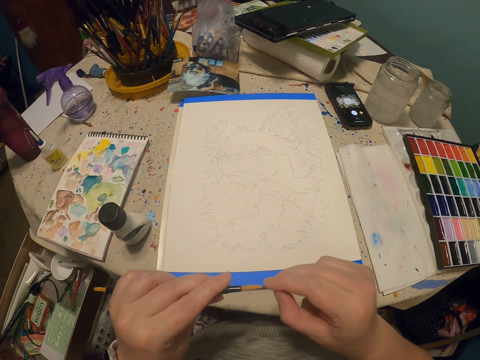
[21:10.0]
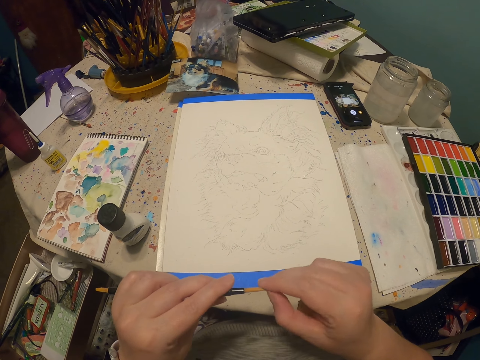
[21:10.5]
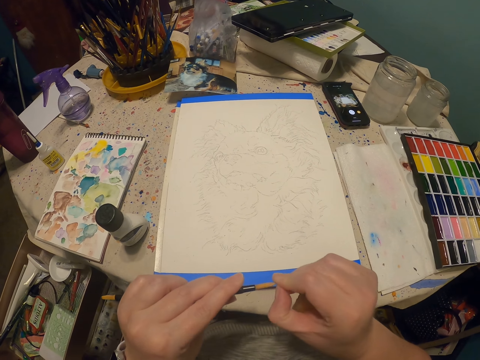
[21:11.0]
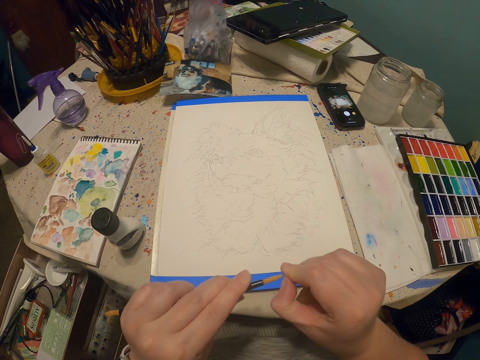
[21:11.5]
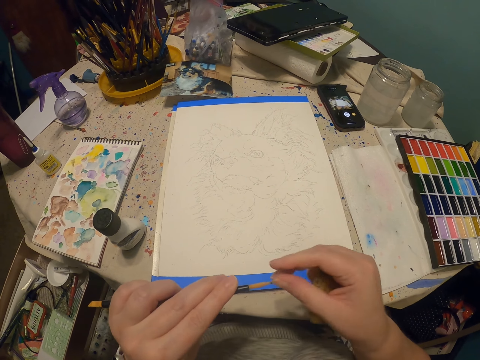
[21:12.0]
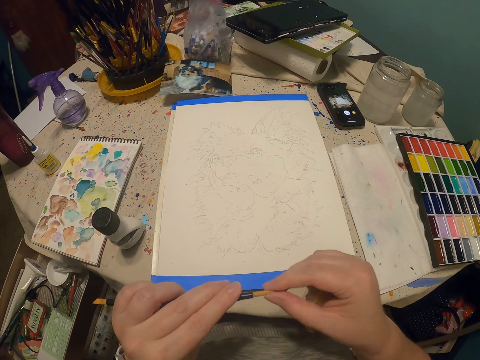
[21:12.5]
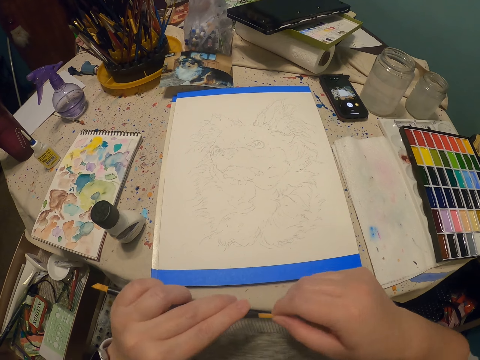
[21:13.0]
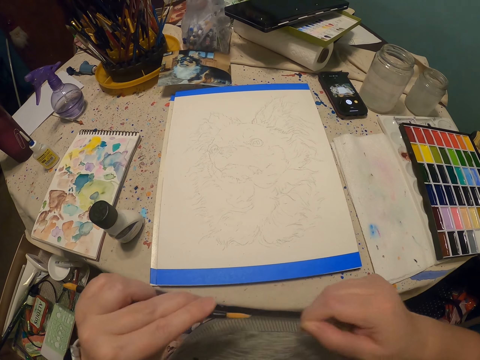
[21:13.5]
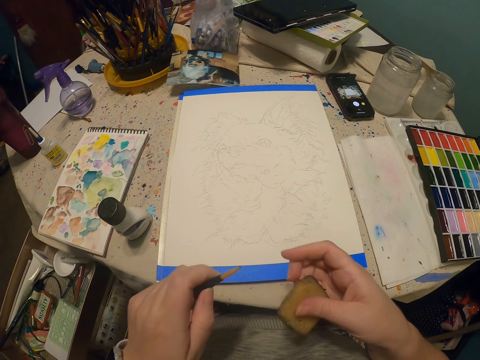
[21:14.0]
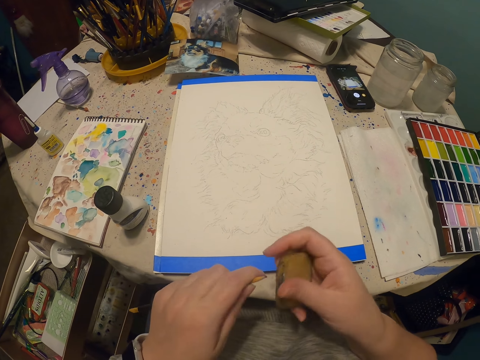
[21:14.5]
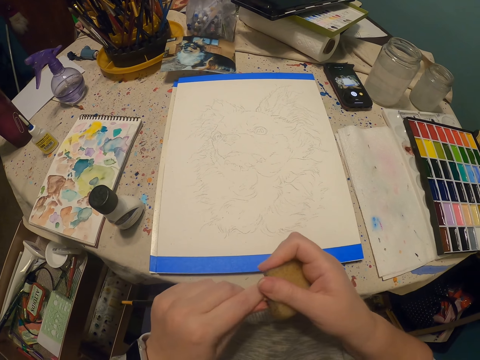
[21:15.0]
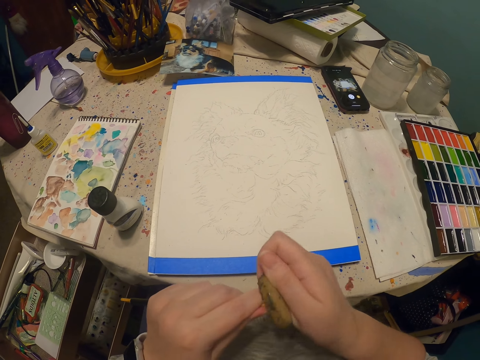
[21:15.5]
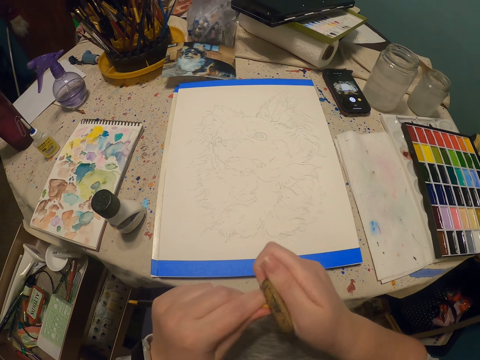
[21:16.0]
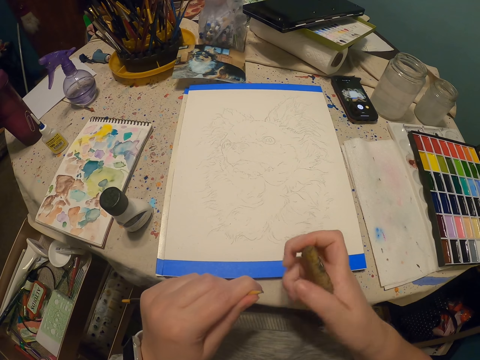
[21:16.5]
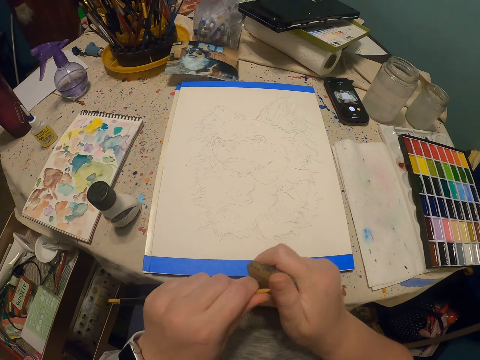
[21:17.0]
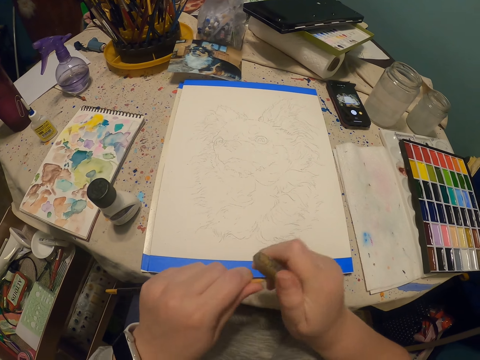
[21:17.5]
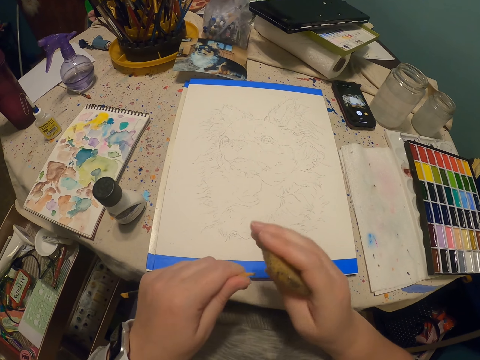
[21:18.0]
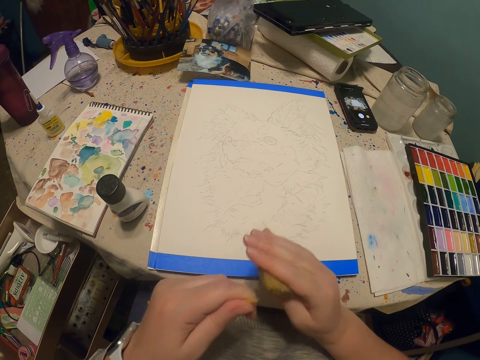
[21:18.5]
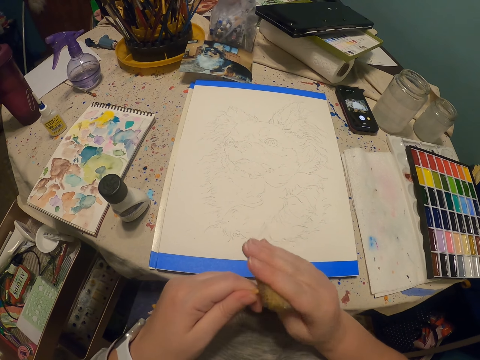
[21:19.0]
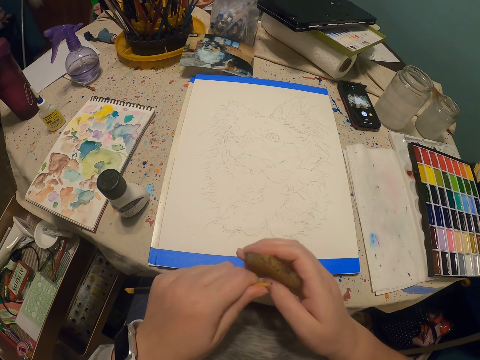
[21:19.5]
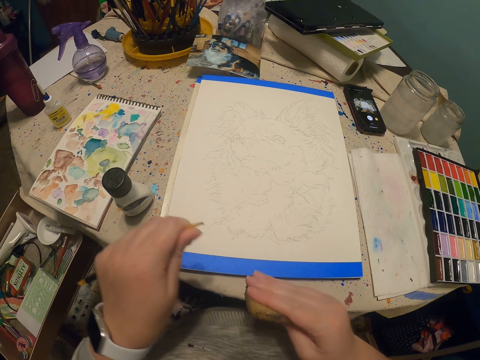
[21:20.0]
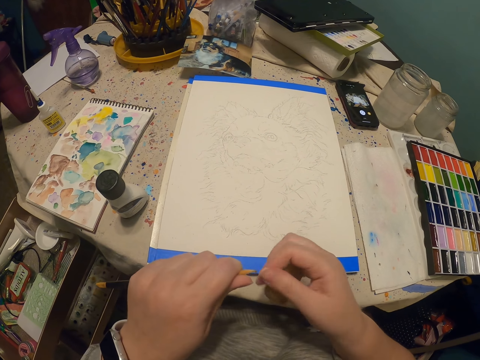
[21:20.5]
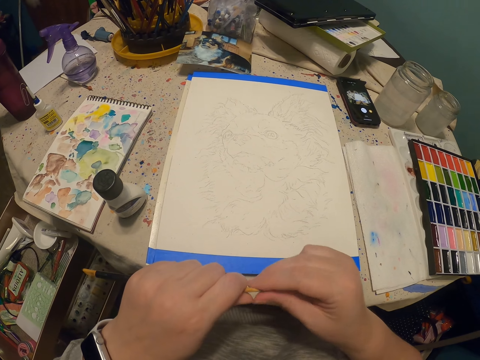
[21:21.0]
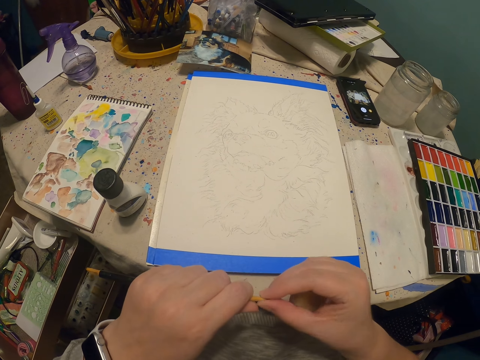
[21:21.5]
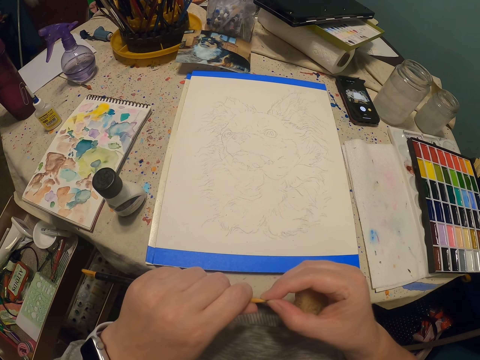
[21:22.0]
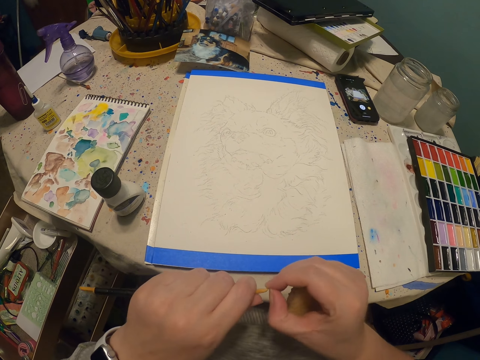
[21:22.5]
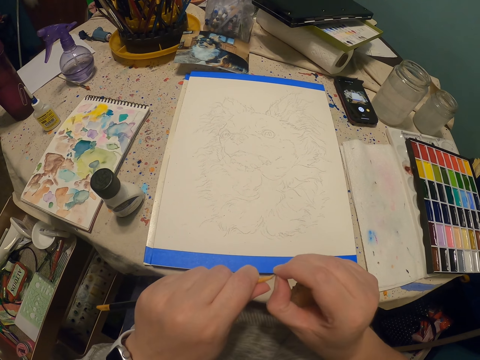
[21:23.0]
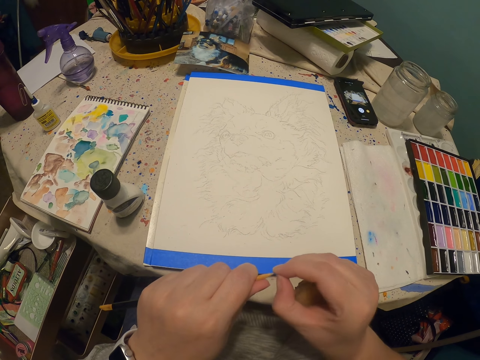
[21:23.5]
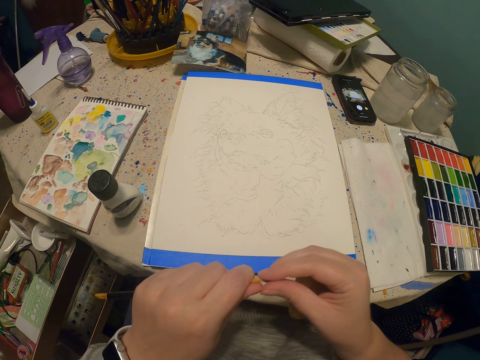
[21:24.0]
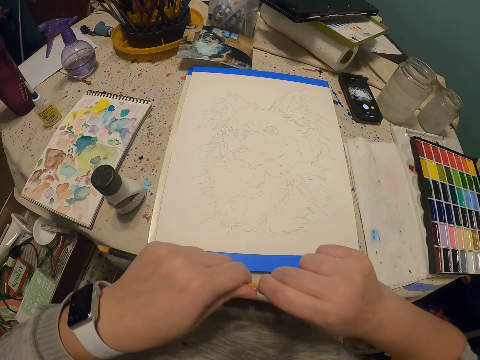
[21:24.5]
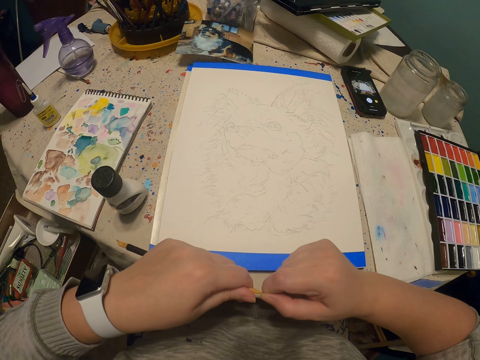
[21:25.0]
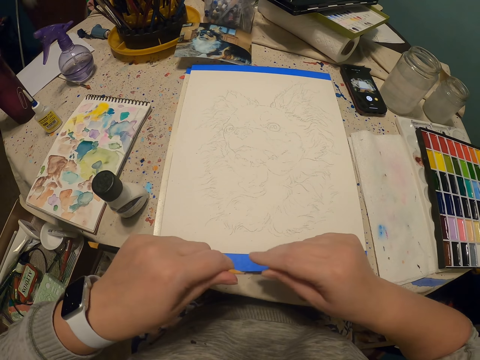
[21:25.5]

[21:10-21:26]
The camera wearer removes pencil particles with a hand. They sharpen the pencil. They remove the pencil particles with a hand.

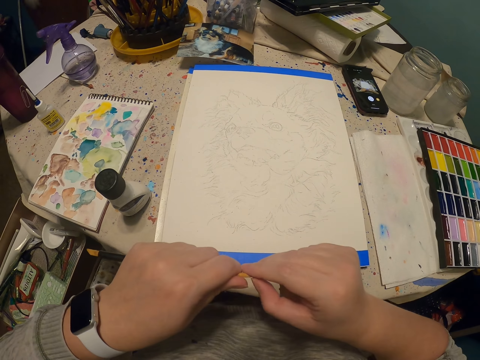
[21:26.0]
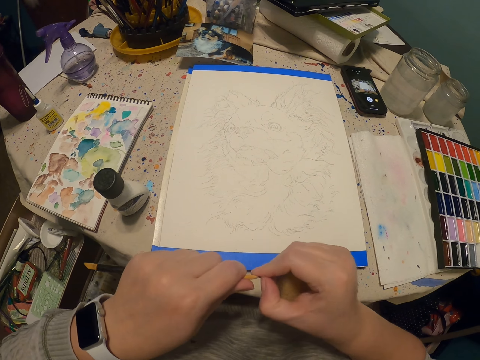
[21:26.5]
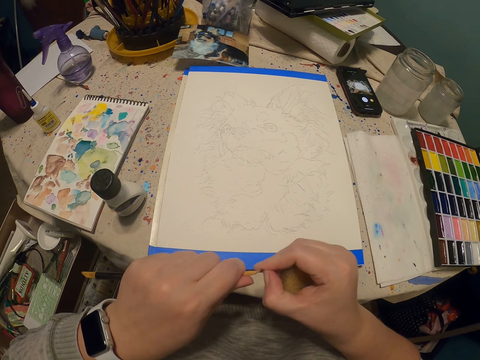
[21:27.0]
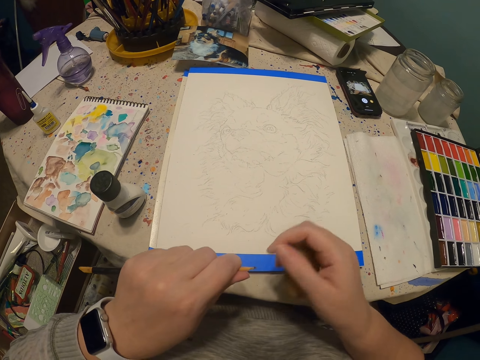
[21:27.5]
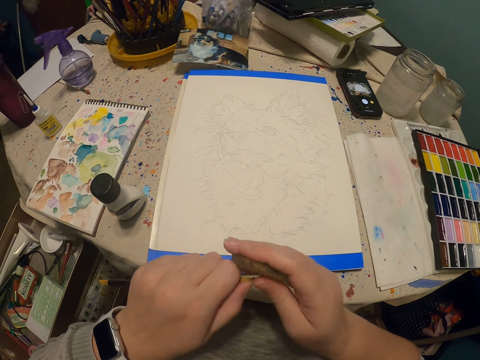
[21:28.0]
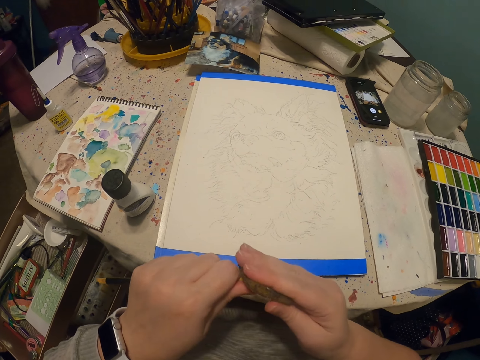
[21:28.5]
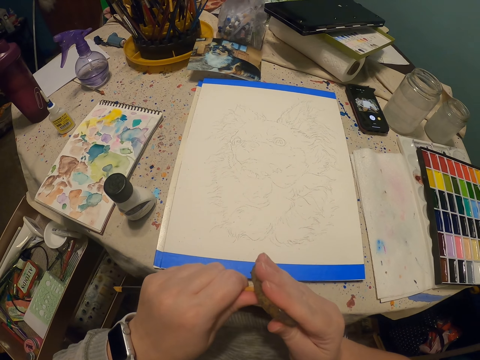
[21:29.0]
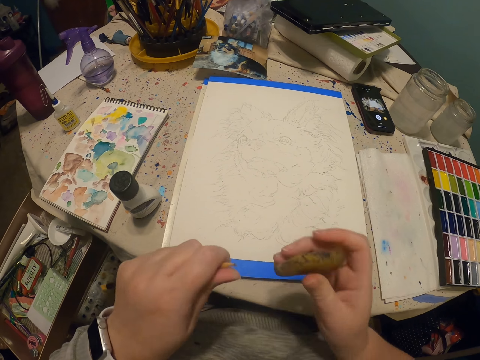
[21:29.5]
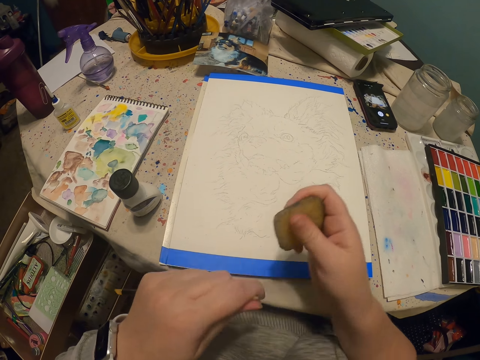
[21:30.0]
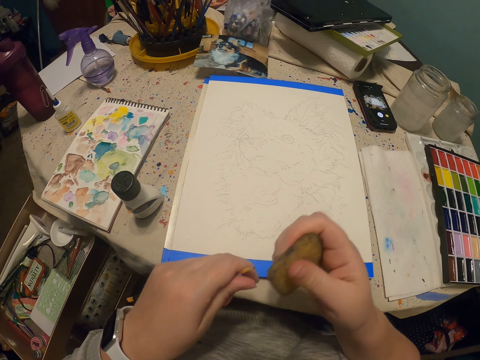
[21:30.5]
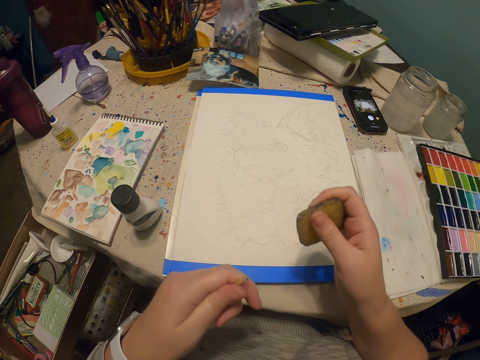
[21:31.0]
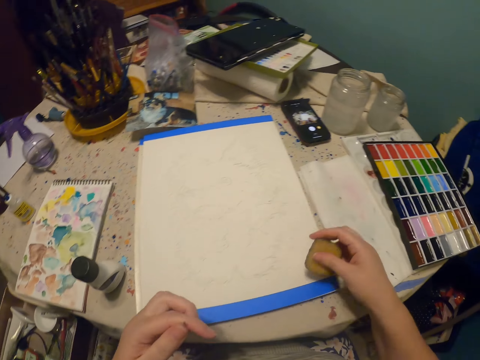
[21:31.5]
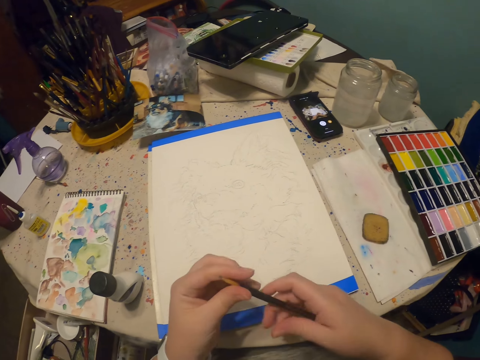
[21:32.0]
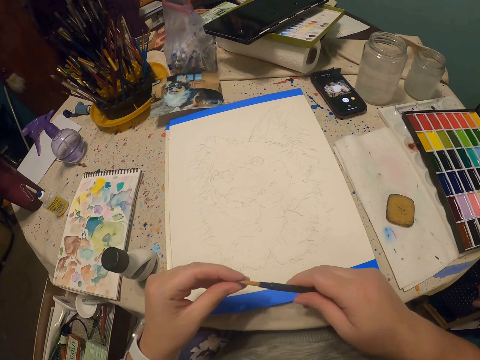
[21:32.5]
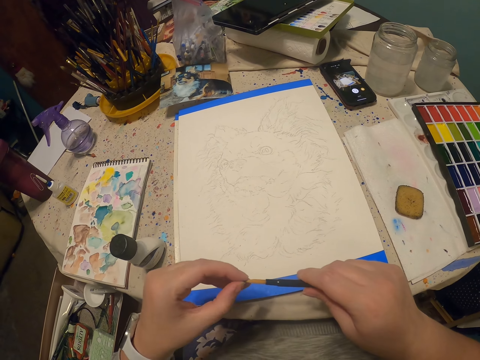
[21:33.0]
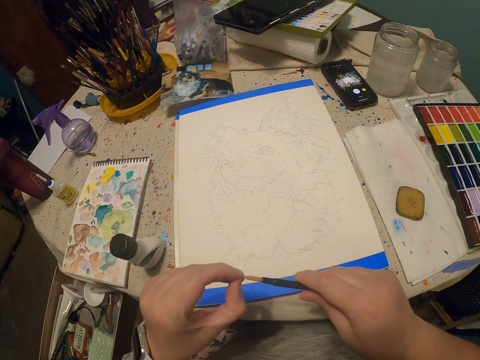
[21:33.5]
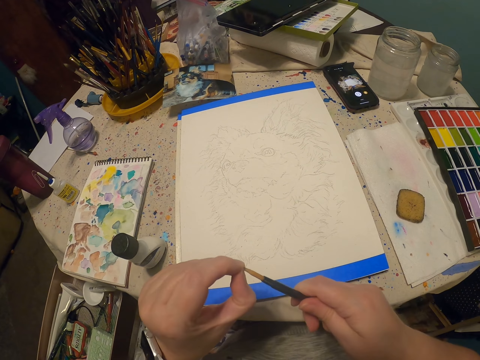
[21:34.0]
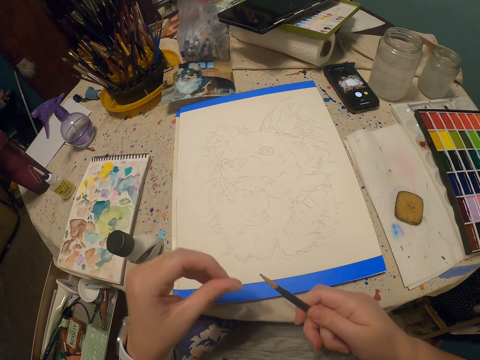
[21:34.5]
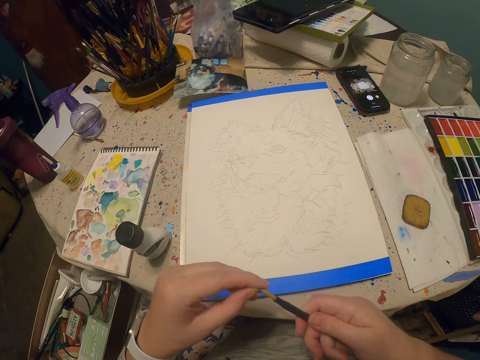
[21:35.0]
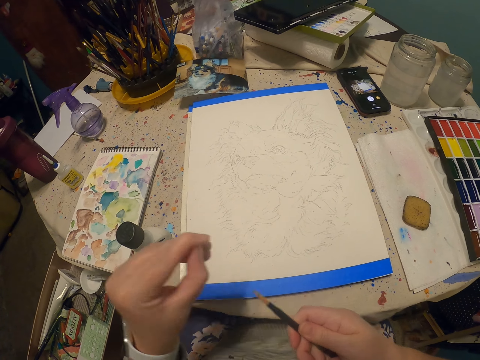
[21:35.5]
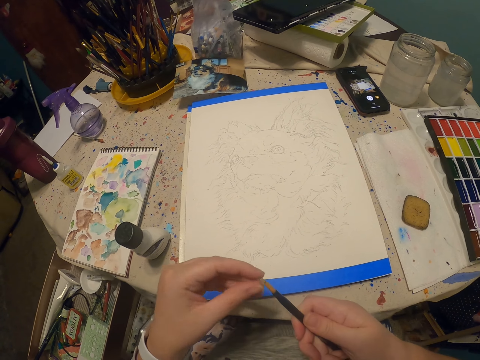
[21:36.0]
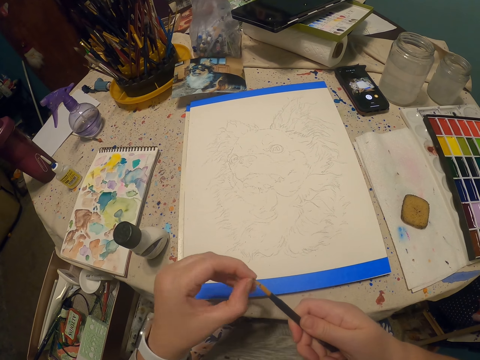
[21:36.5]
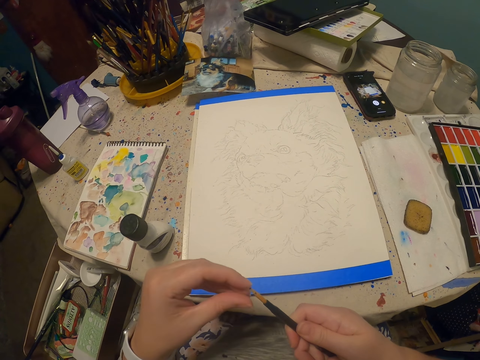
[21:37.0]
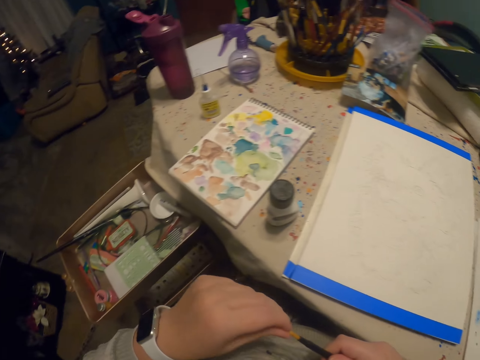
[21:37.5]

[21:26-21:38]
The camera wearer sharpens a pencil. They put down a rubber. They hold the pencil with hands. They remove pencil particles from the pen with a hand.
